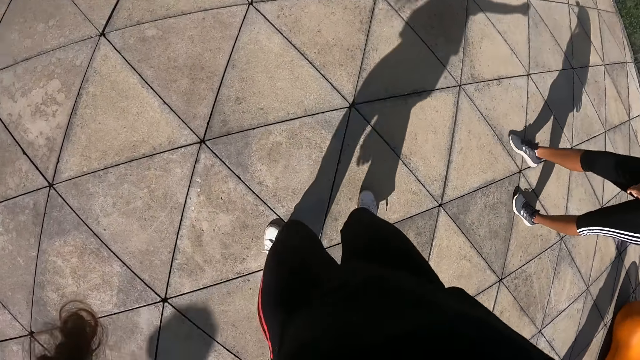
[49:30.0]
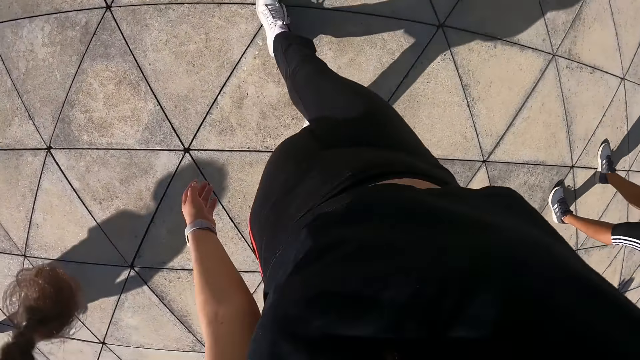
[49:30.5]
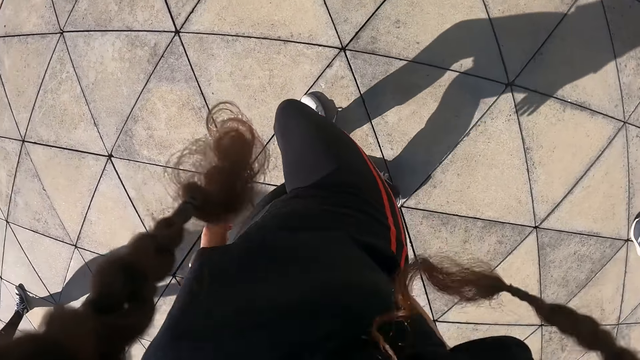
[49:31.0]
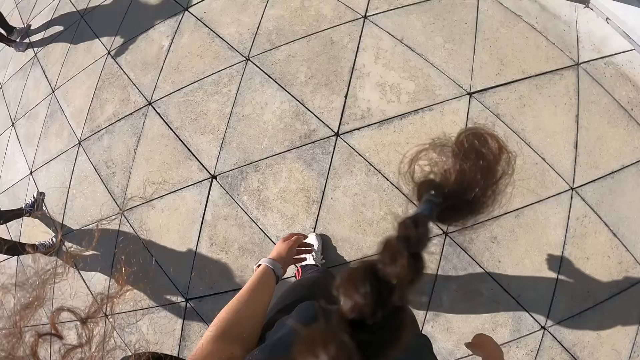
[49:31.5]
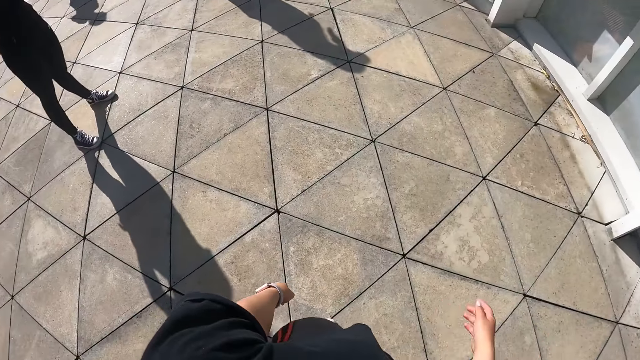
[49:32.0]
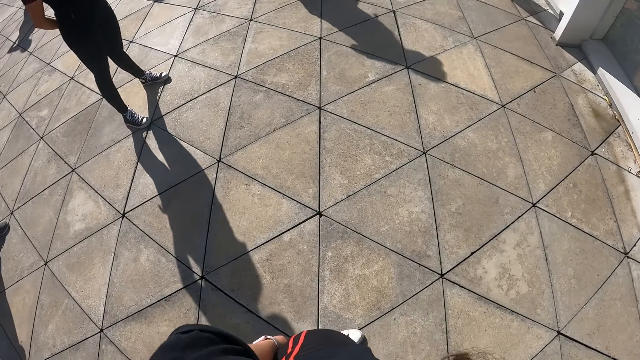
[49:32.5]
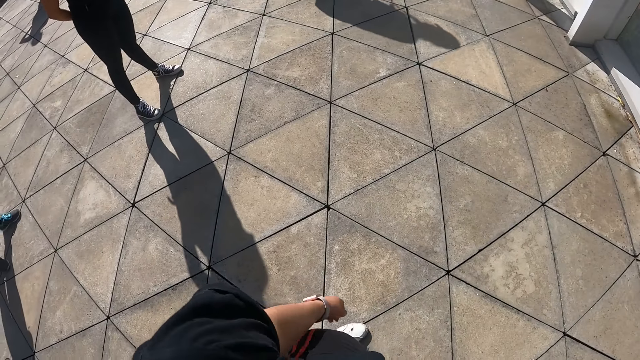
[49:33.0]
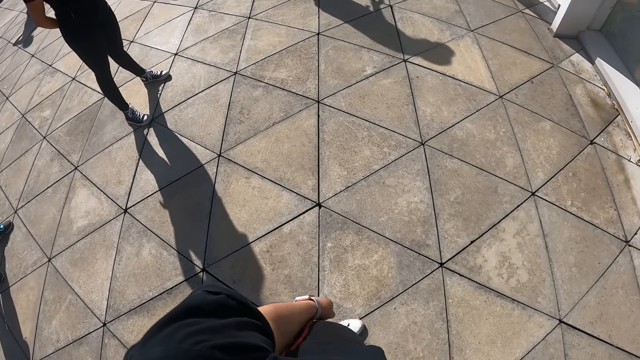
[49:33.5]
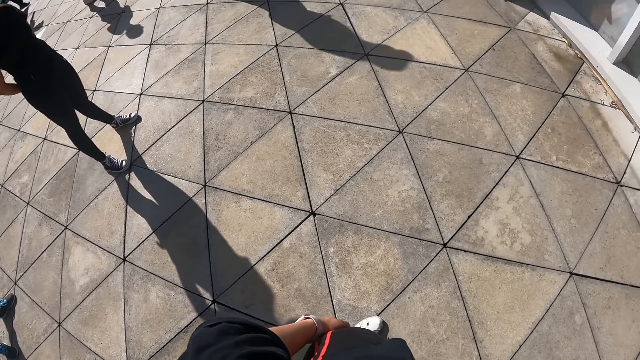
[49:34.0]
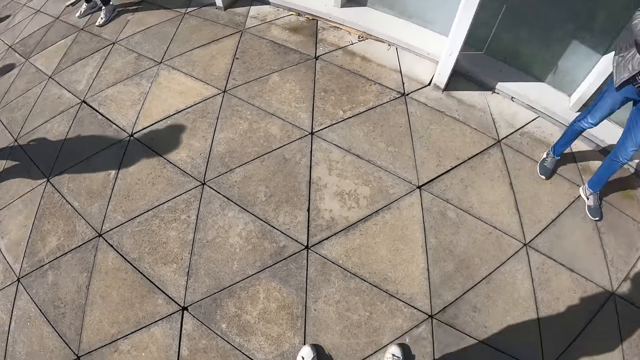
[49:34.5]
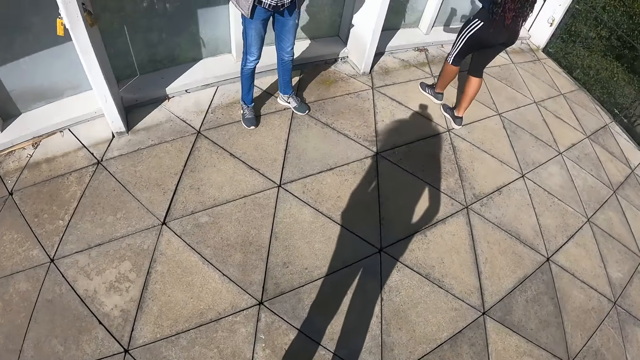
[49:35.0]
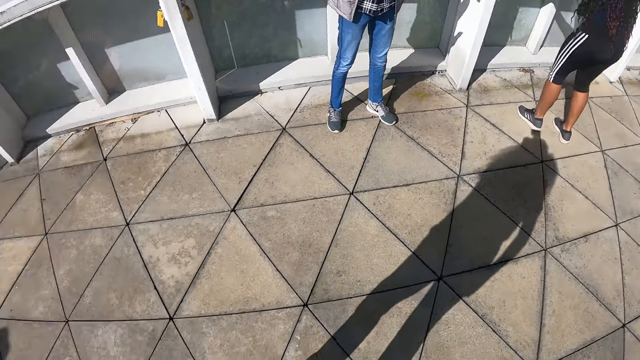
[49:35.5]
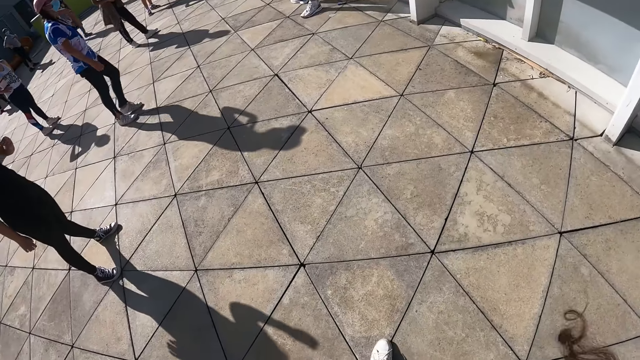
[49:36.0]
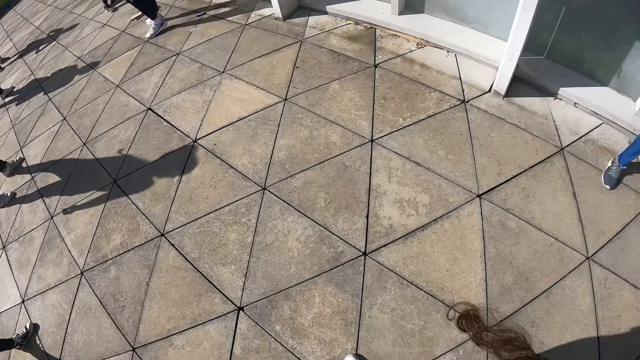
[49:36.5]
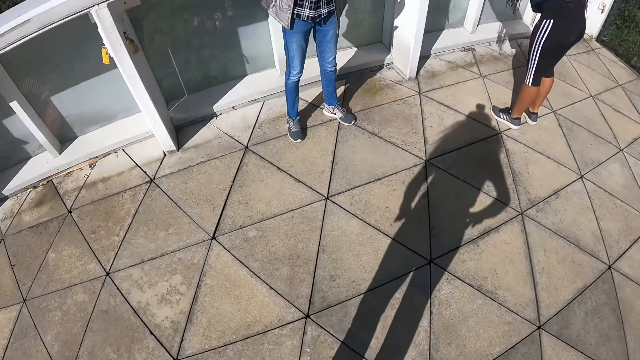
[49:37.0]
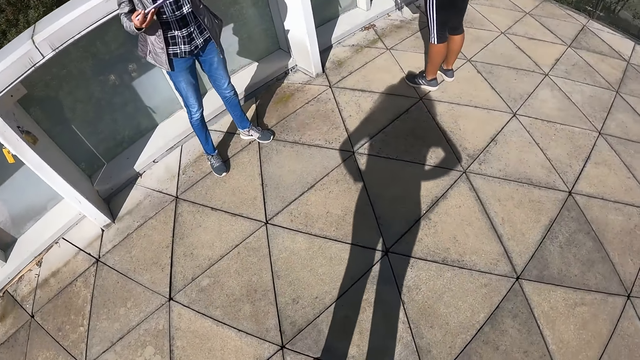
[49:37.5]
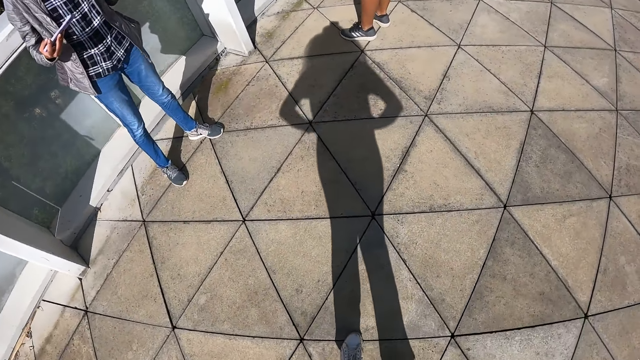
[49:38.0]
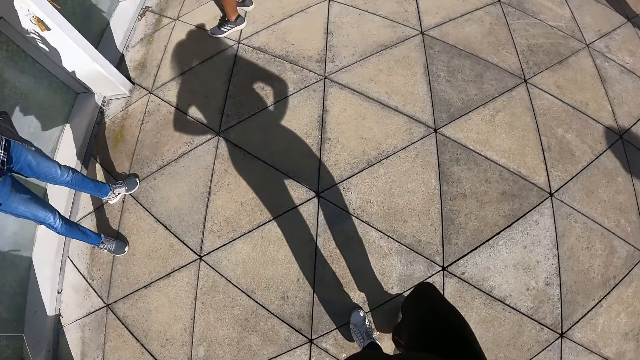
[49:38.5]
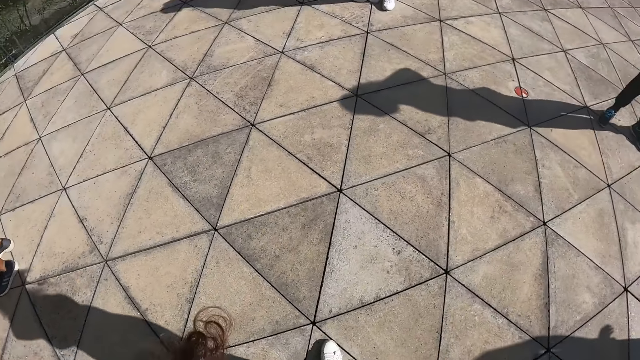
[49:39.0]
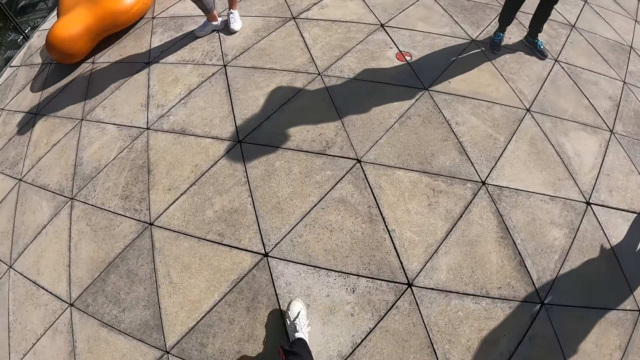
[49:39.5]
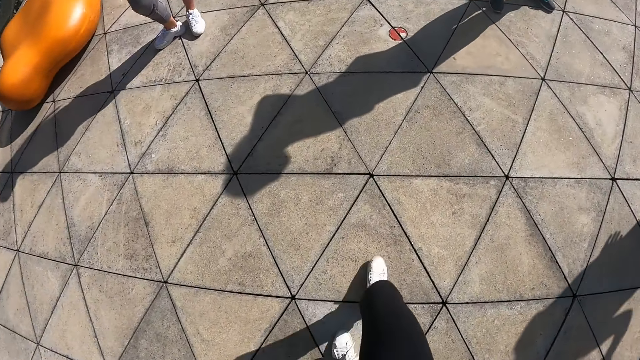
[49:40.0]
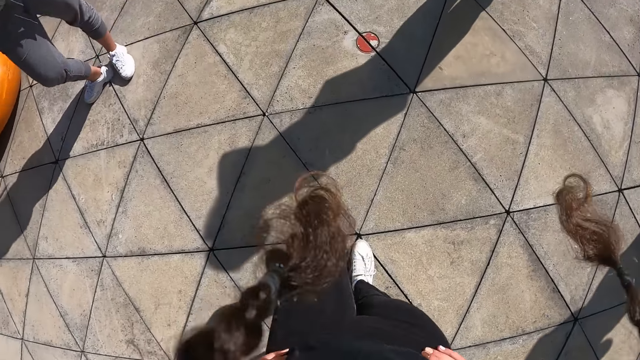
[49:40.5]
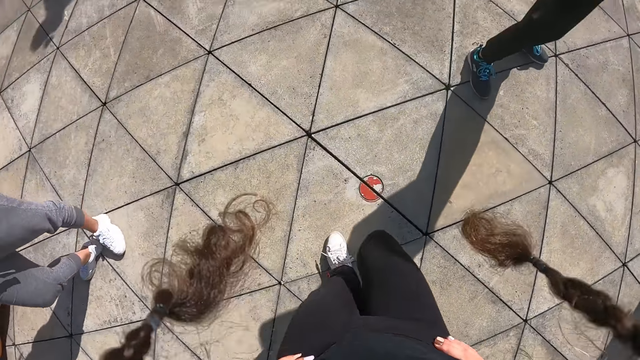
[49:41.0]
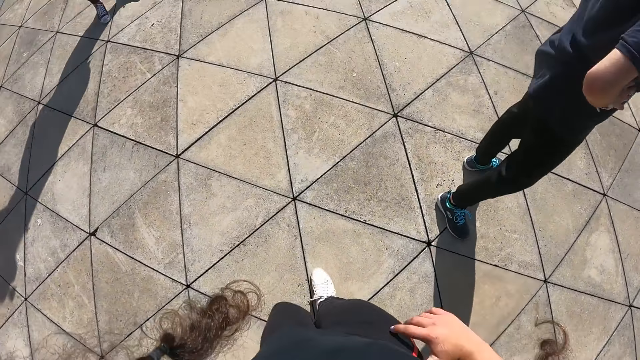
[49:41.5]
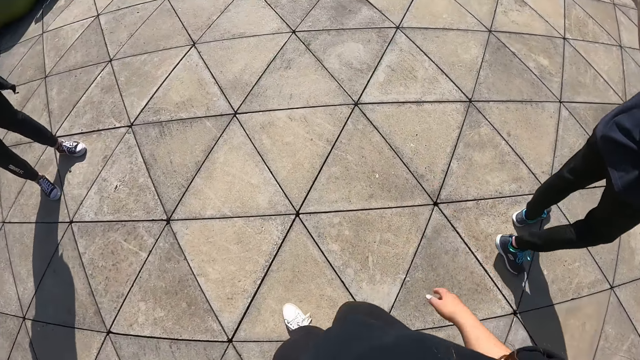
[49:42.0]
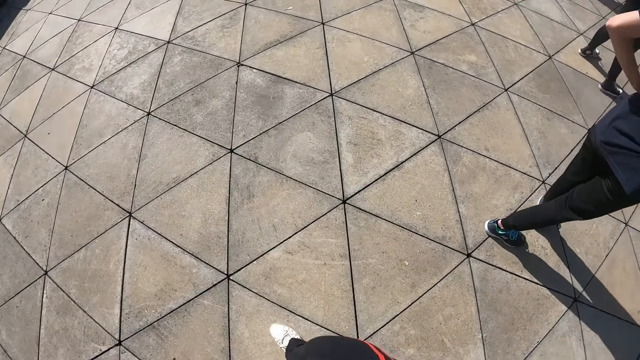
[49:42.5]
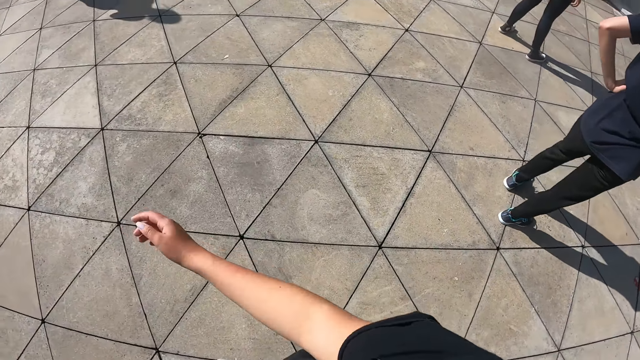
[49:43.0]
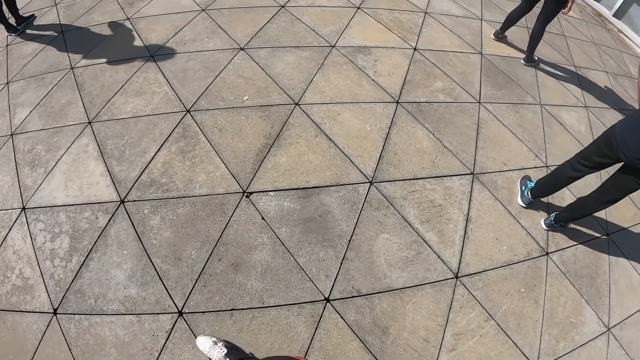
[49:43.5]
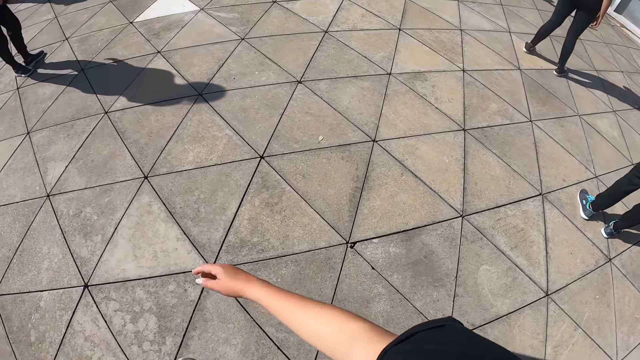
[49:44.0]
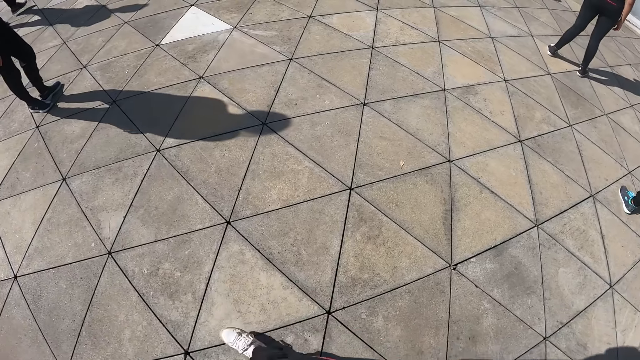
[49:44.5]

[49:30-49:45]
The camera wearer looks around the room. They hold the waist. They walk in the room.

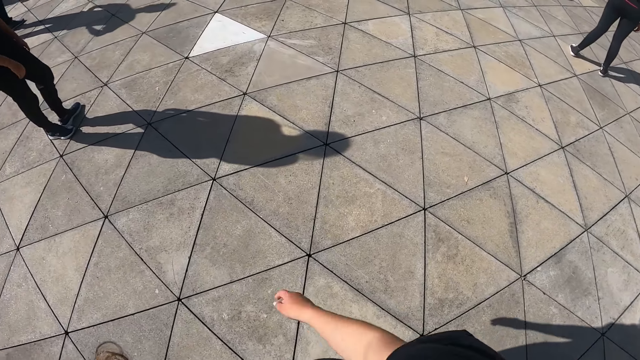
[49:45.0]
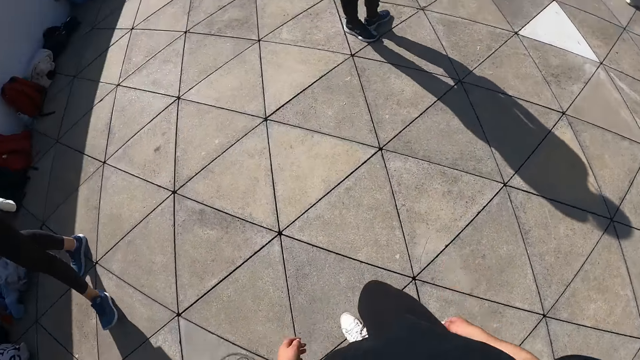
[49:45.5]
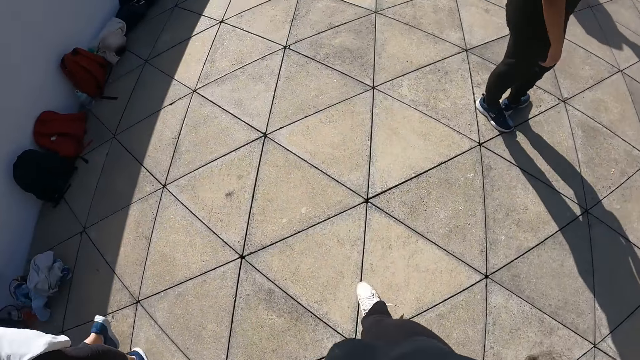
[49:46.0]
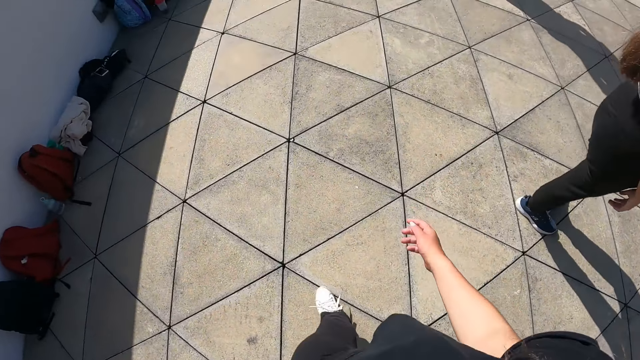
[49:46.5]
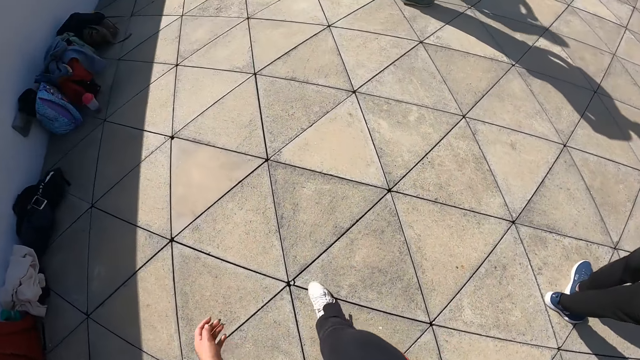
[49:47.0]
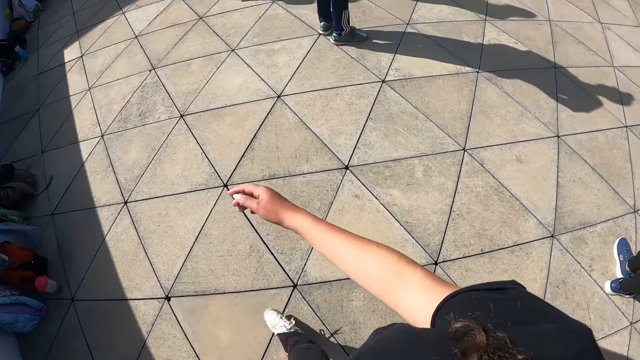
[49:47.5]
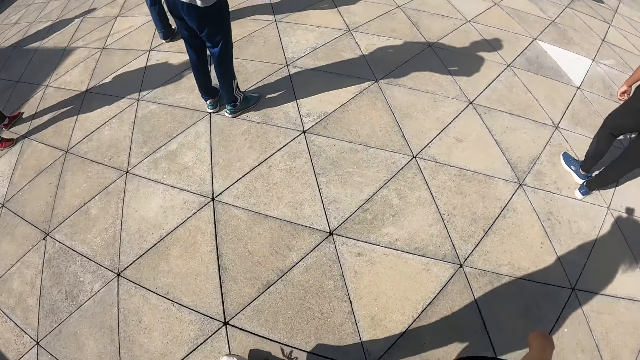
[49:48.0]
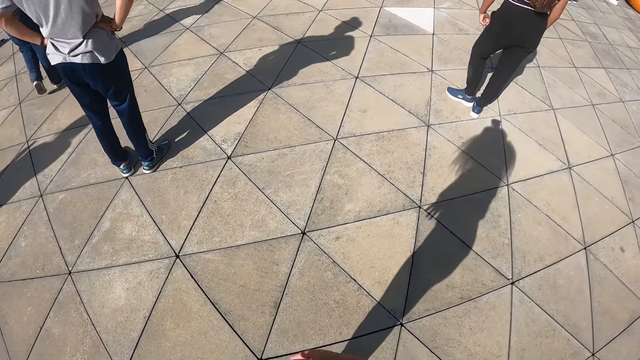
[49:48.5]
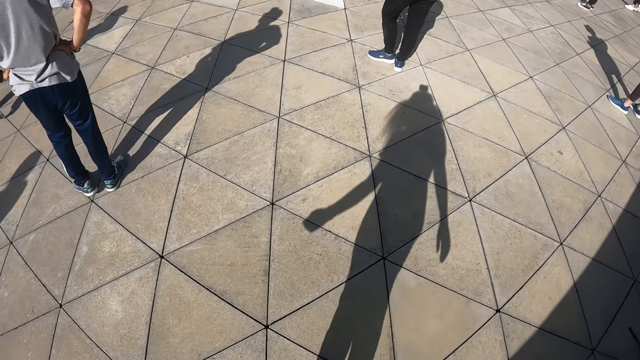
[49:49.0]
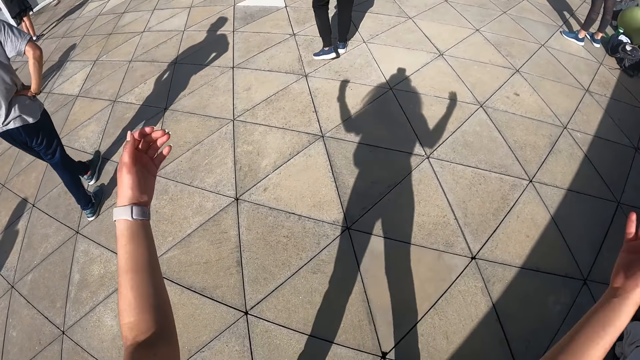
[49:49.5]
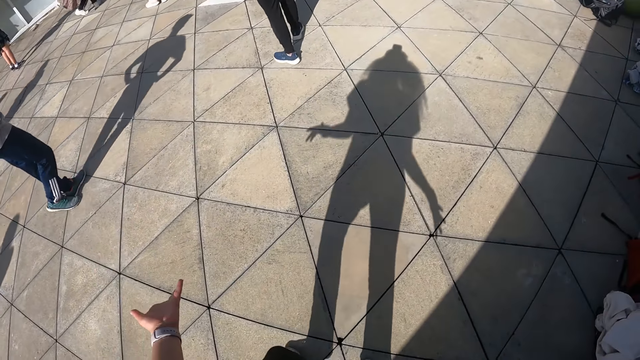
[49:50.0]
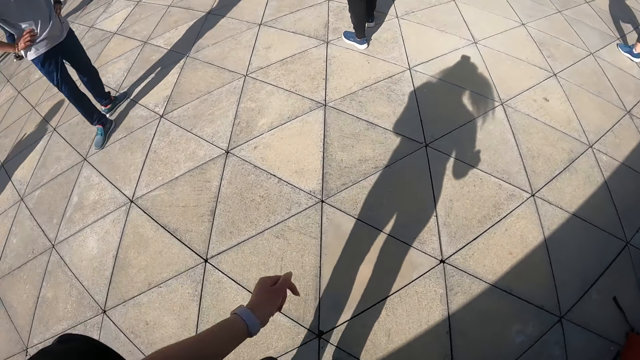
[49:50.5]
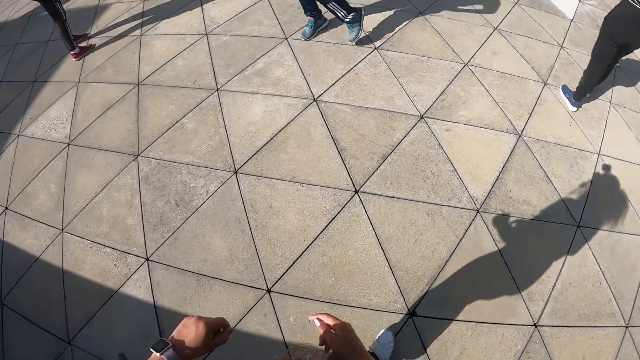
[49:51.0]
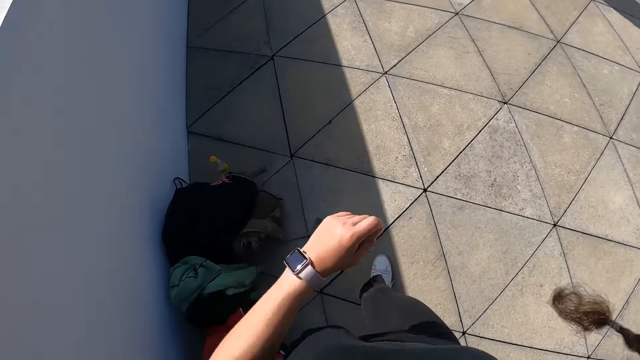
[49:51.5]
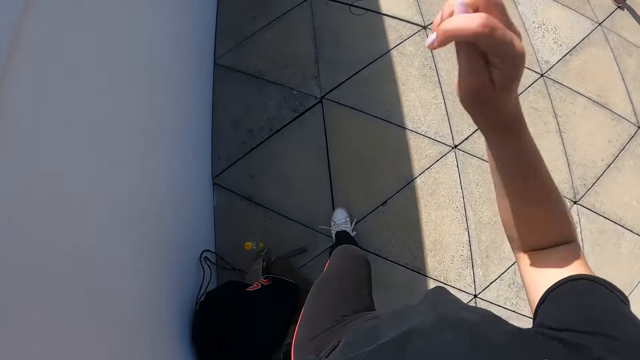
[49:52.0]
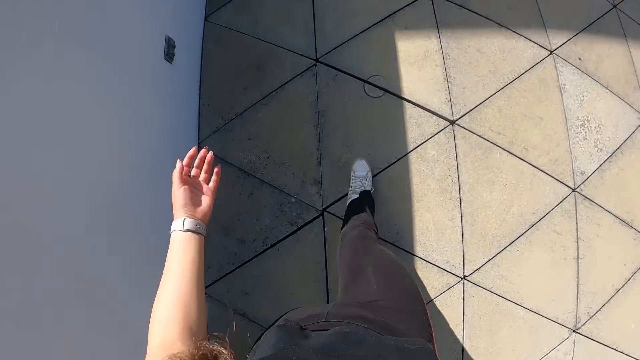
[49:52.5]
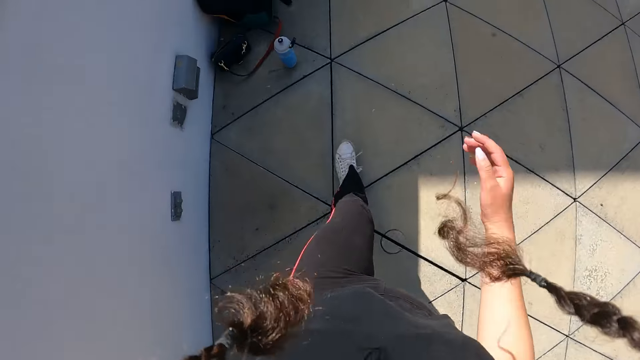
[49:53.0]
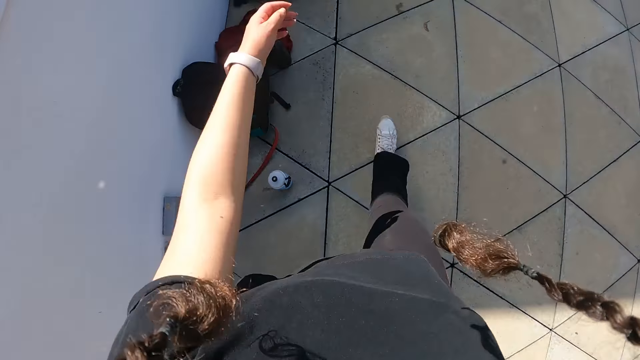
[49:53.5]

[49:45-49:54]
The camera wearer turns on the pathway with her hands up. She gestures her hands. She walks around the coat. She walks down the pathway.
